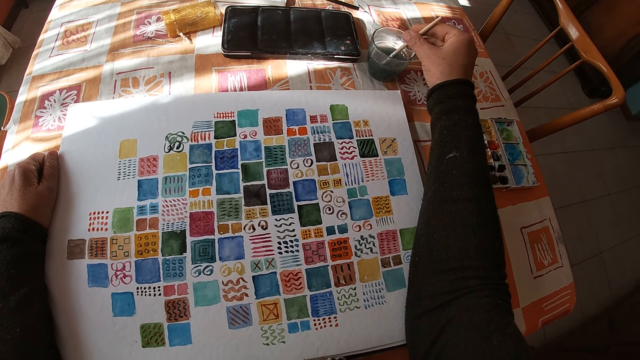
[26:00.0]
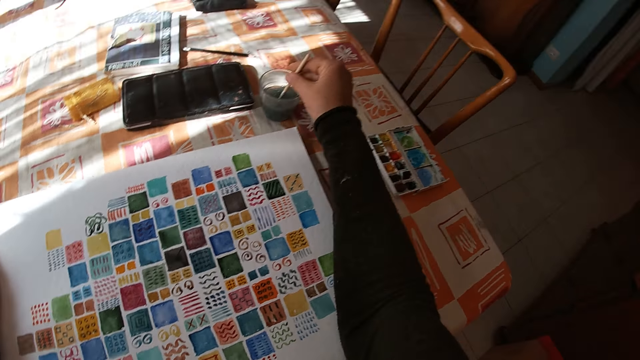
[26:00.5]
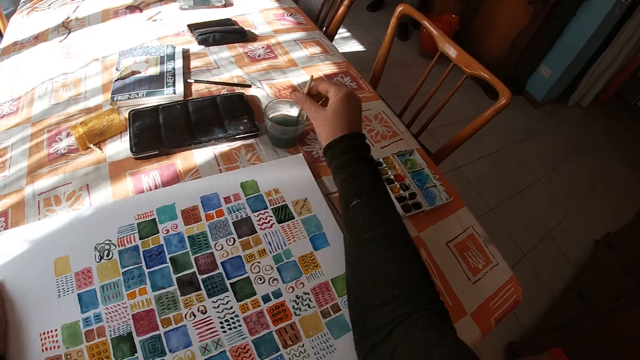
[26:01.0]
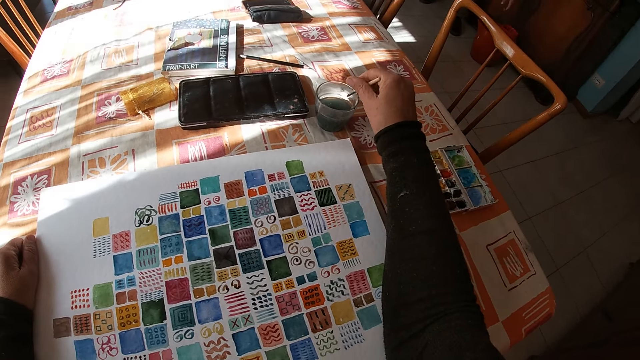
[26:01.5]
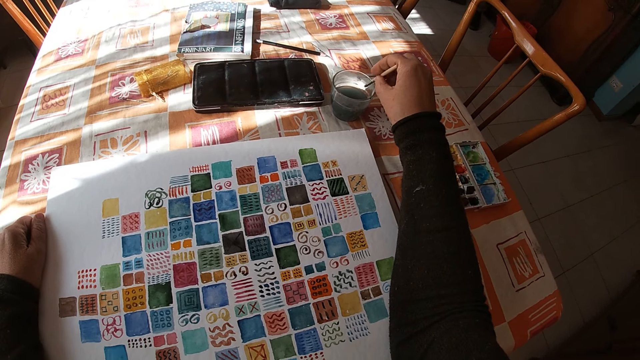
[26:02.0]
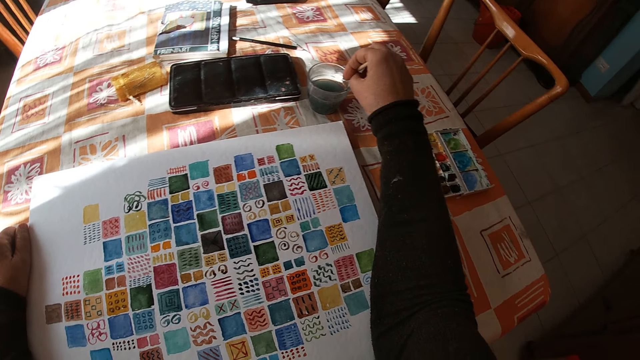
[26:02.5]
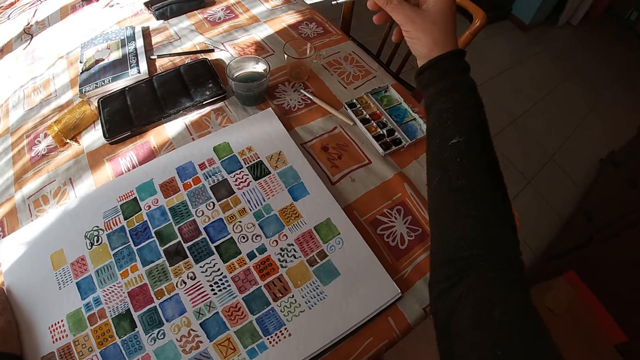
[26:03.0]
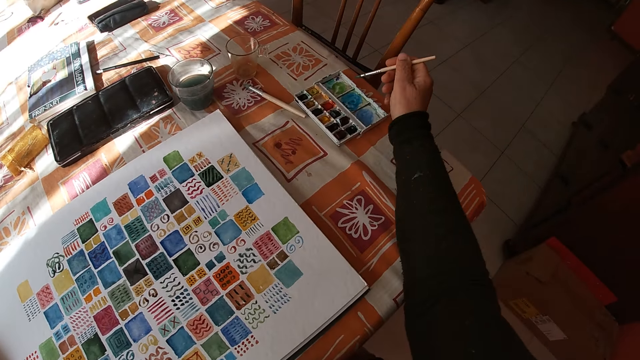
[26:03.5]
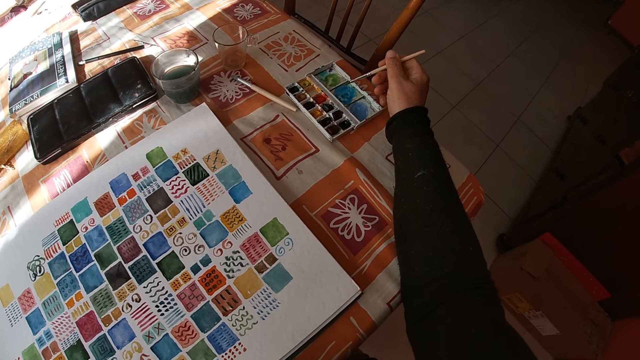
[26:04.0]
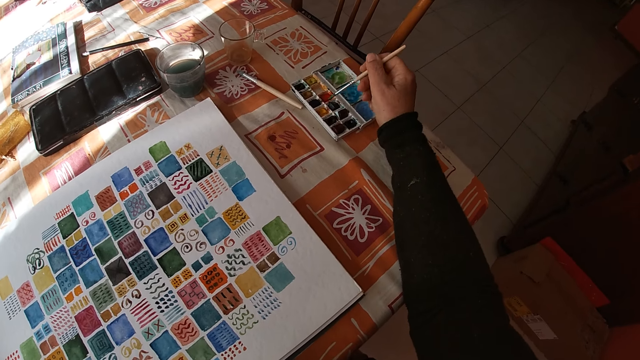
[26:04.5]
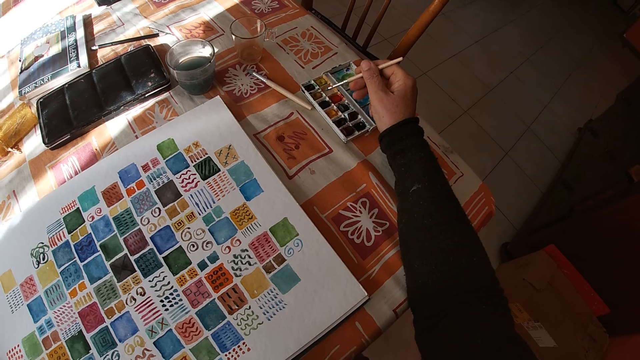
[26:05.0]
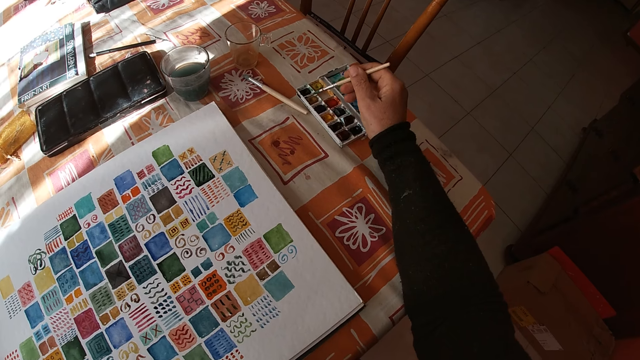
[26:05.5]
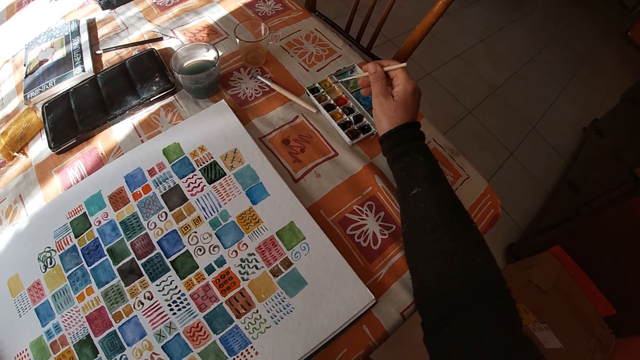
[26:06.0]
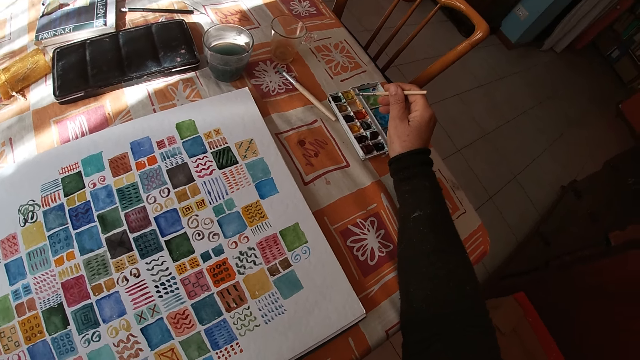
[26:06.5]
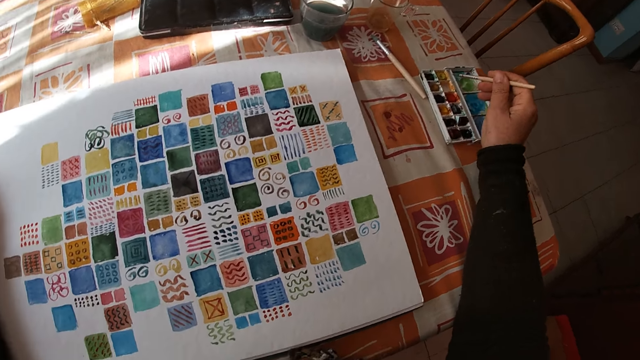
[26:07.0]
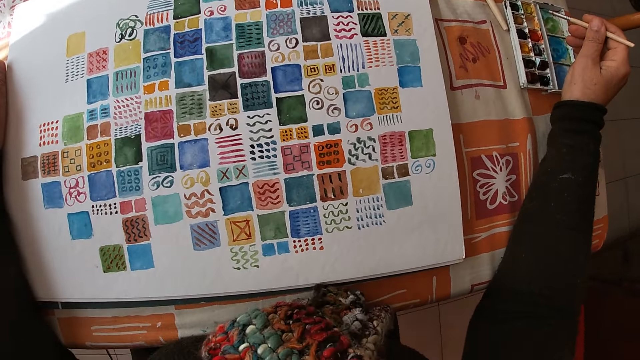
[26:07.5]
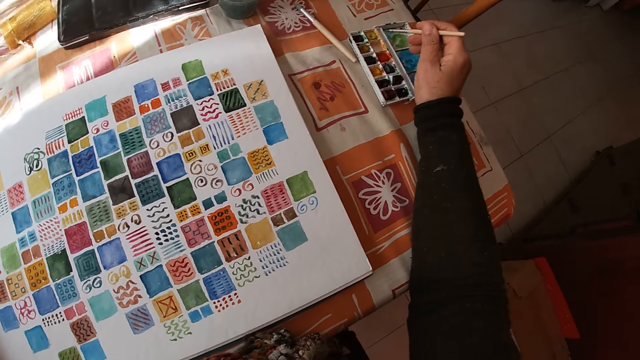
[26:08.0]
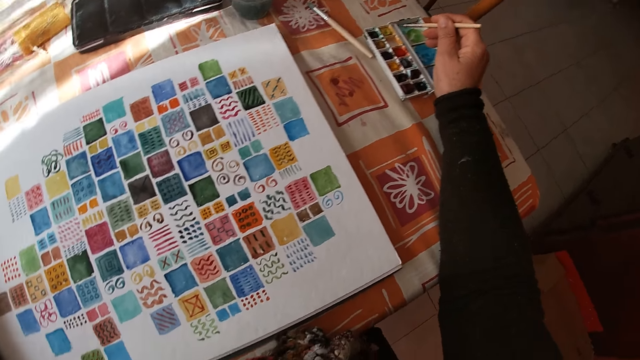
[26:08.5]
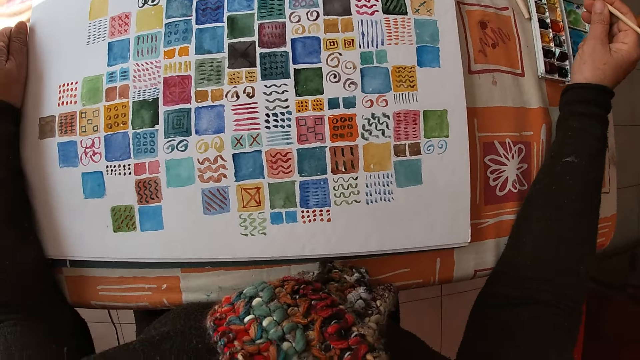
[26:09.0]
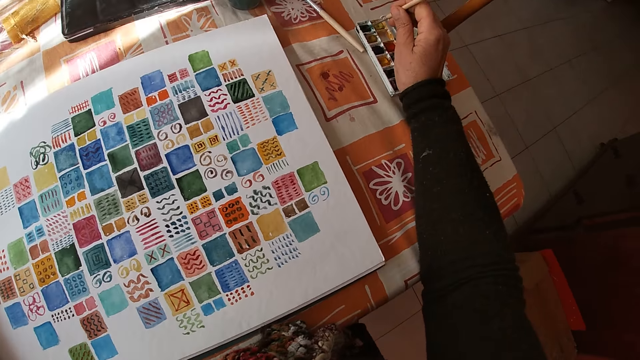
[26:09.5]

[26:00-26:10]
The camera wearer rubs the paintbrush against the glass. They hold the paintbrush and look at the drawing.

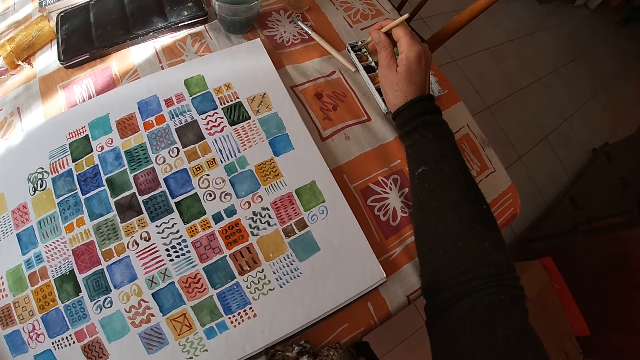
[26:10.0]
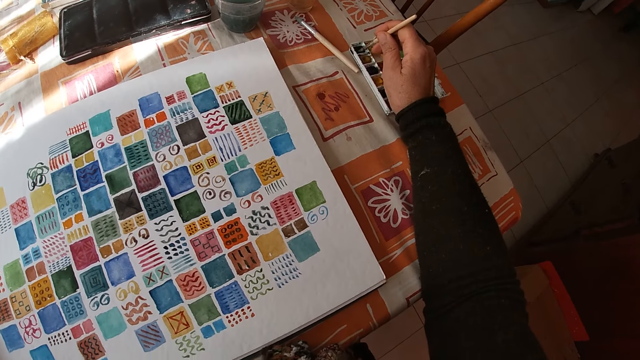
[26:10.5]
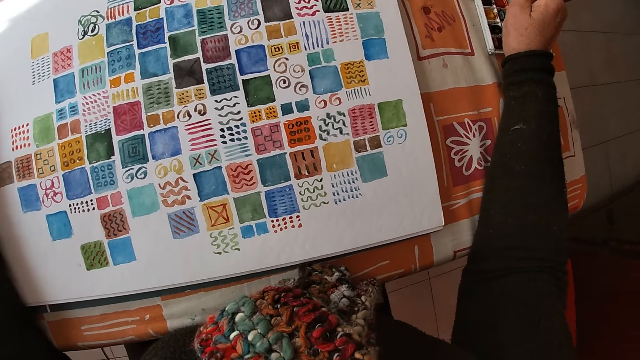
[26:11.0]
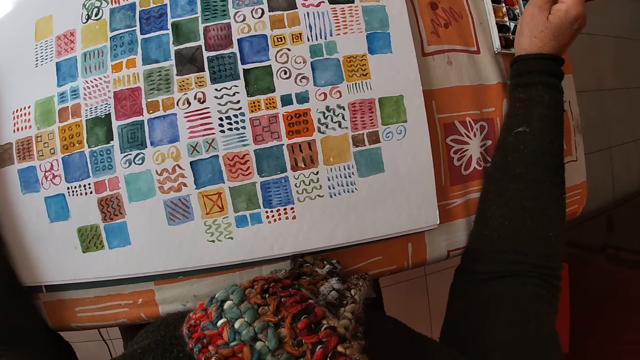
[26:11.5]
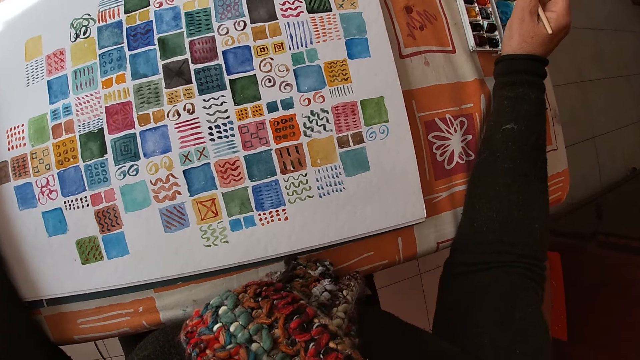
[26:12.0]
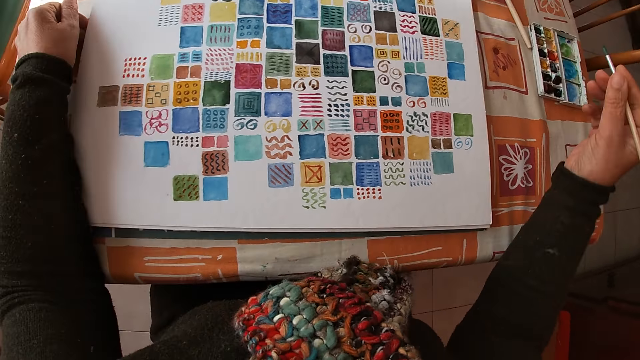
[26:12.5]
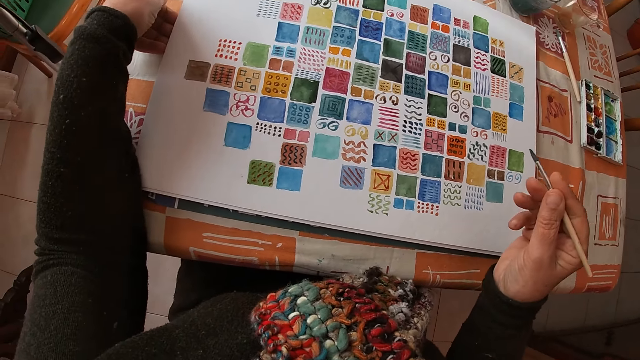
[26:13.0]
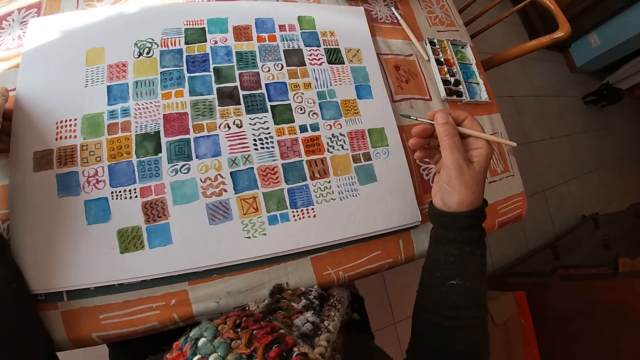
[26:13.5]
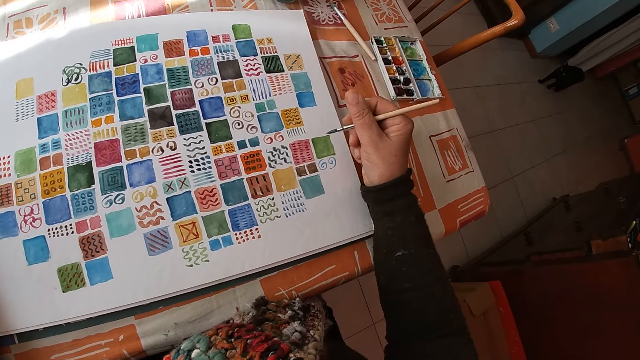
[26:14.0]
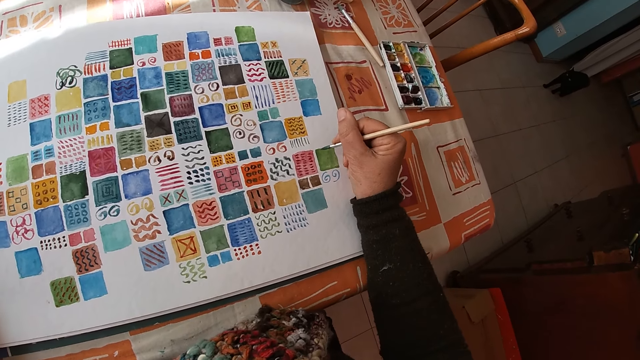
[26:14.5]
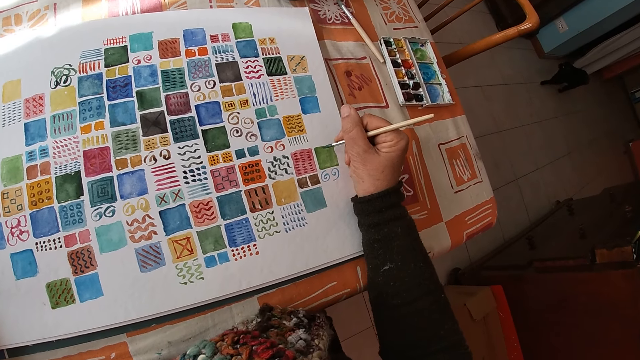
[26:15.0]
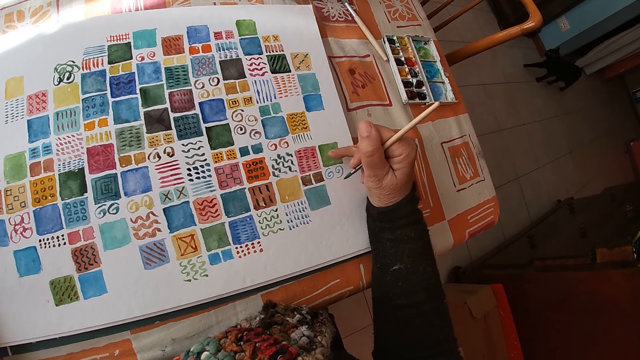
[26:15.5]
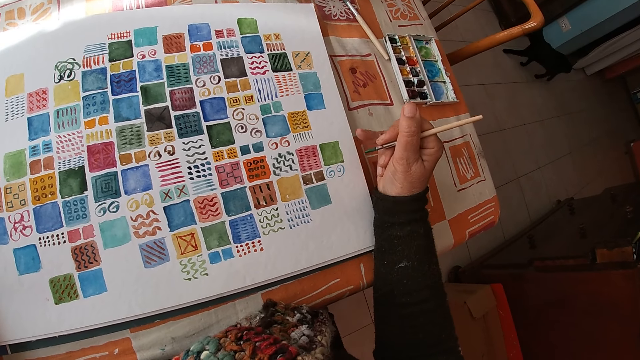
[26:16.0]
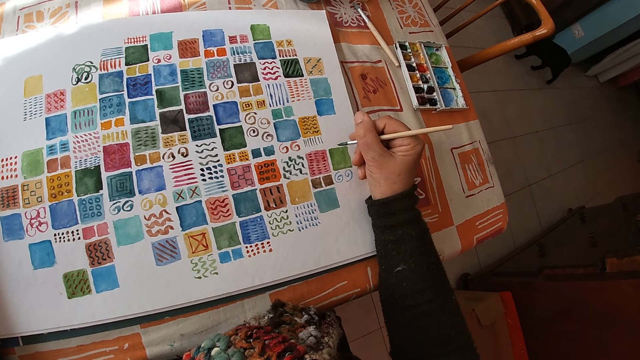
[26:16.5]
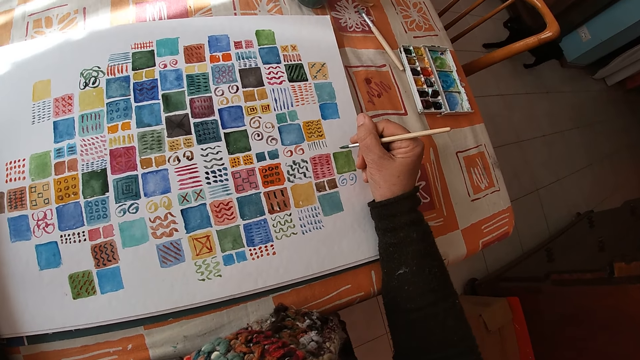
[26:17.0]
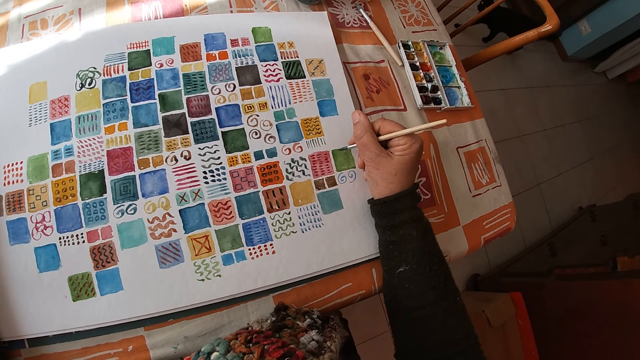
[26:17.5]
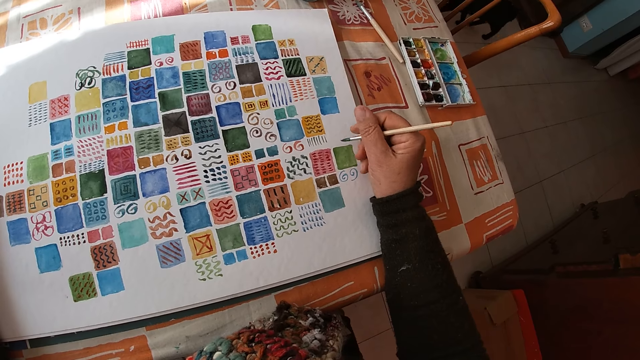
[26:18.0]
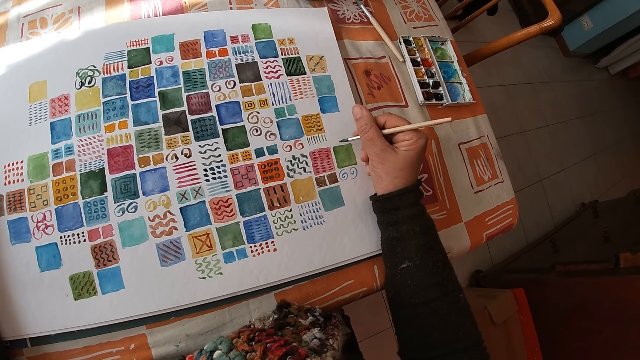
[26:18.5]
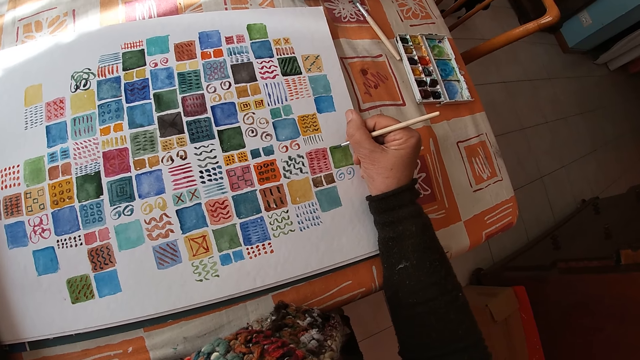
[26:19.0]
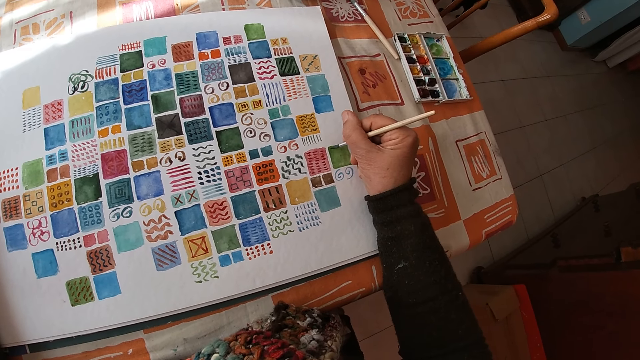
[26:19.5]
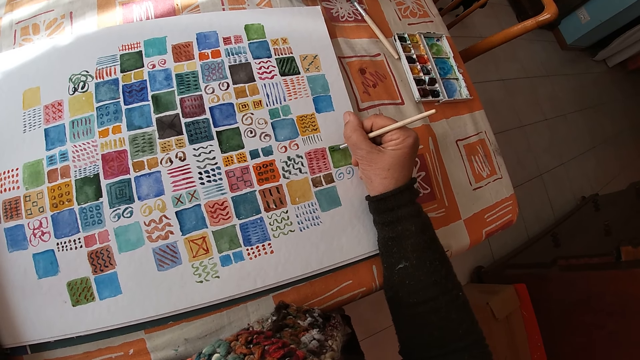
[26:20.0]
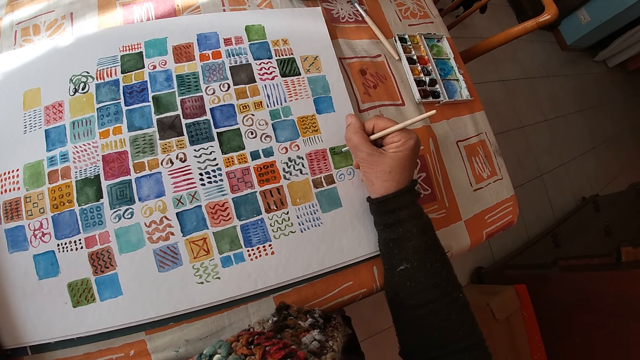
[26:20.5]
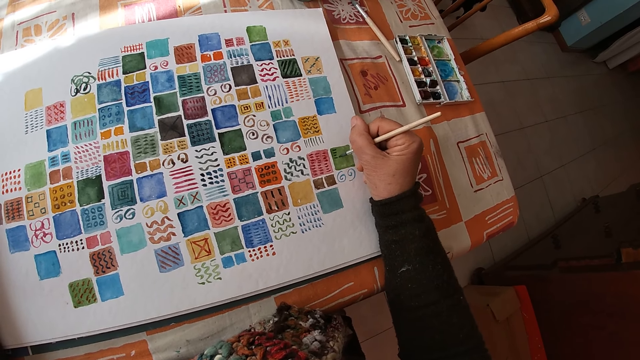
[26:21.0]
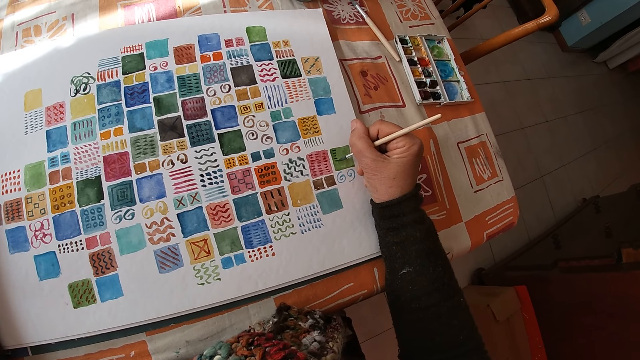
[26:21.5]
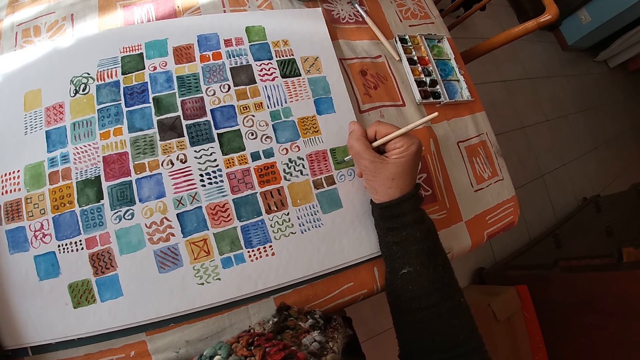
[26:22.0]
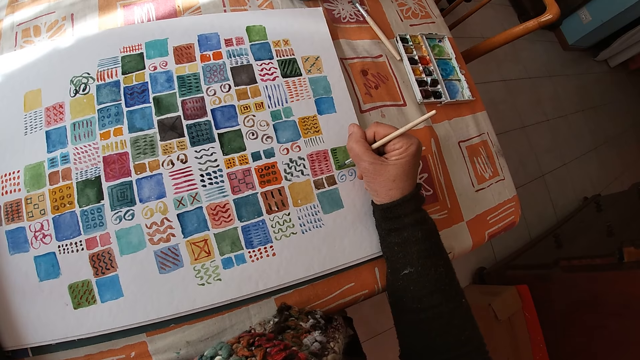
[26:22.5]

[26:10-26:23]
The camera wearer dips the paint brush in her right hand into the color palette on the table. She applies the paint on the paintbrush and holds the paintbrush. A cat moves toward the table in the room. The camera wearer touches the canvas pad on the table with her right hand finger. She paints on the canvas pad on the table with the paint brush in her right hand.
